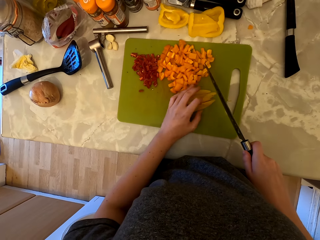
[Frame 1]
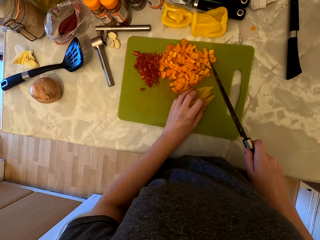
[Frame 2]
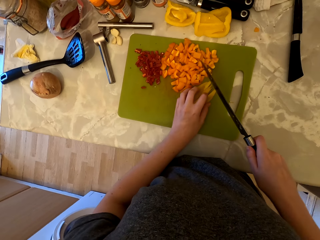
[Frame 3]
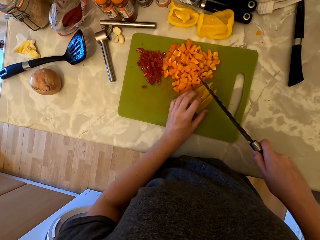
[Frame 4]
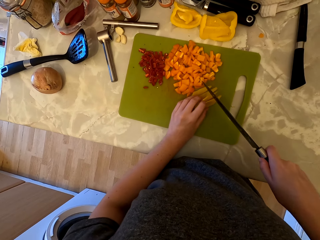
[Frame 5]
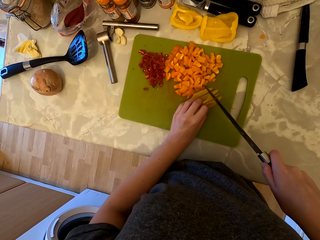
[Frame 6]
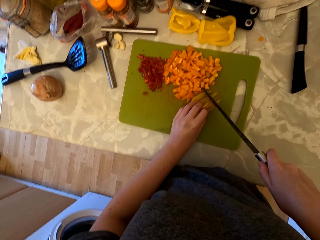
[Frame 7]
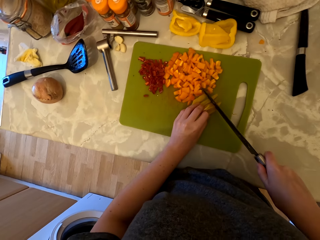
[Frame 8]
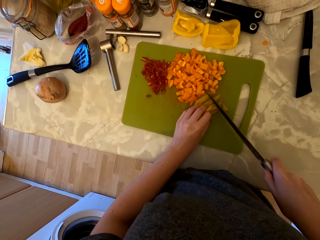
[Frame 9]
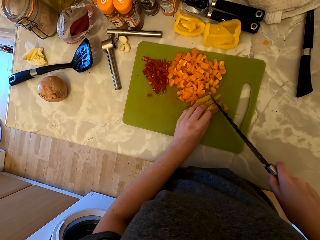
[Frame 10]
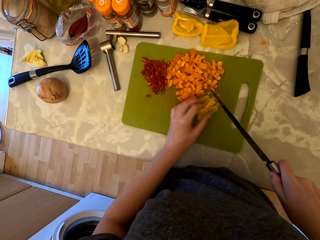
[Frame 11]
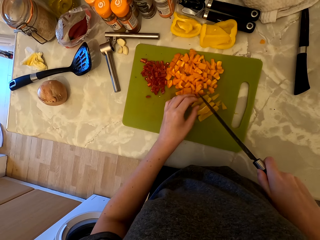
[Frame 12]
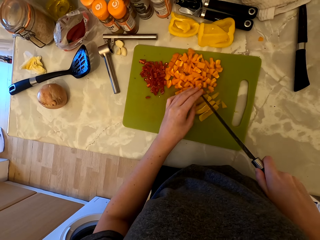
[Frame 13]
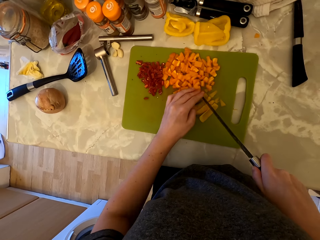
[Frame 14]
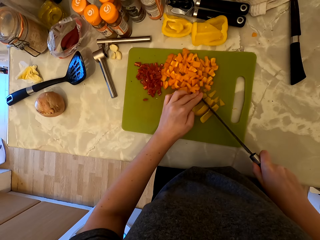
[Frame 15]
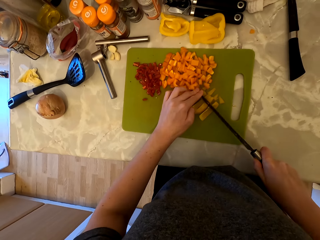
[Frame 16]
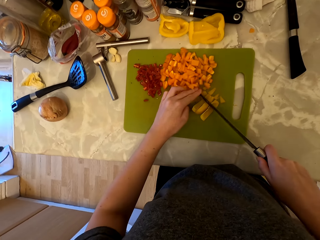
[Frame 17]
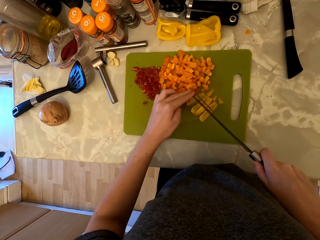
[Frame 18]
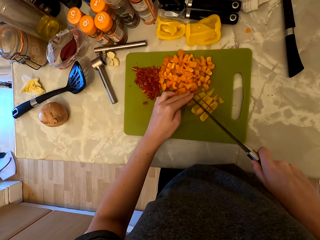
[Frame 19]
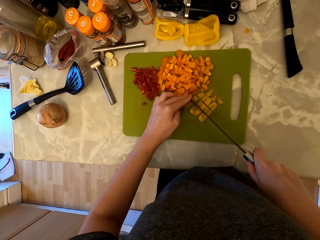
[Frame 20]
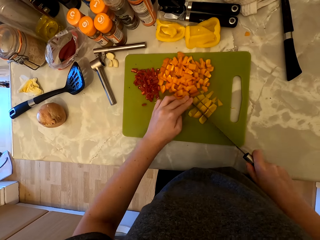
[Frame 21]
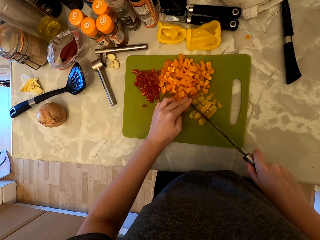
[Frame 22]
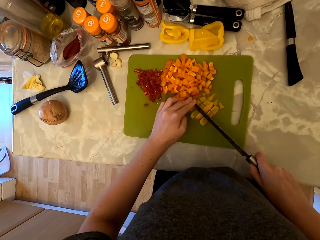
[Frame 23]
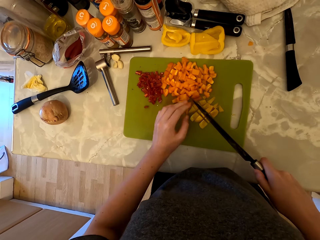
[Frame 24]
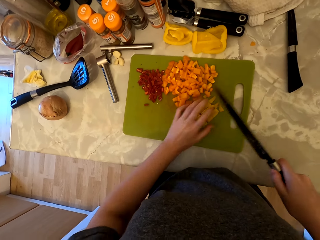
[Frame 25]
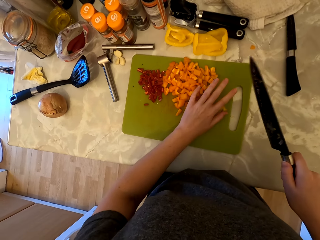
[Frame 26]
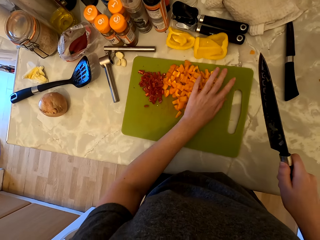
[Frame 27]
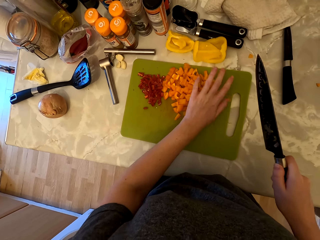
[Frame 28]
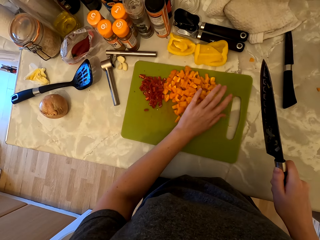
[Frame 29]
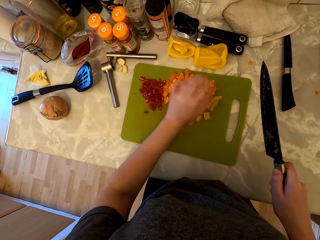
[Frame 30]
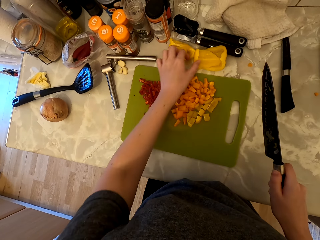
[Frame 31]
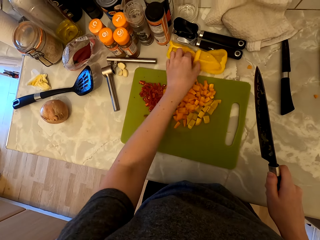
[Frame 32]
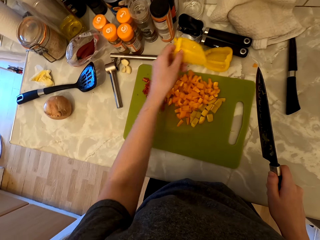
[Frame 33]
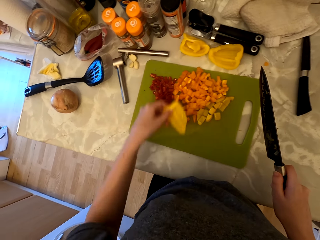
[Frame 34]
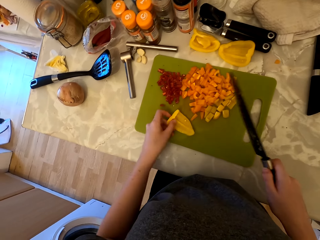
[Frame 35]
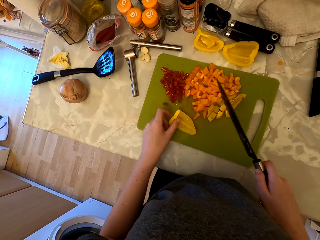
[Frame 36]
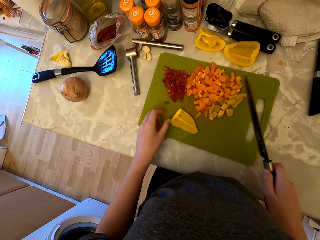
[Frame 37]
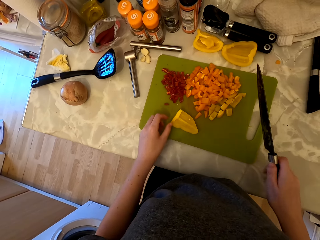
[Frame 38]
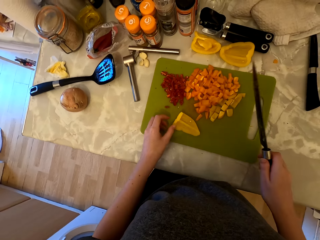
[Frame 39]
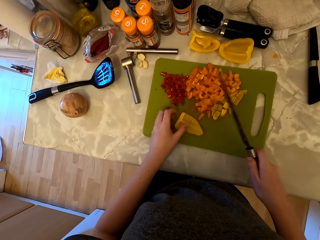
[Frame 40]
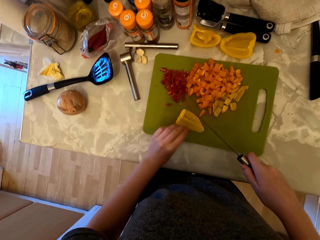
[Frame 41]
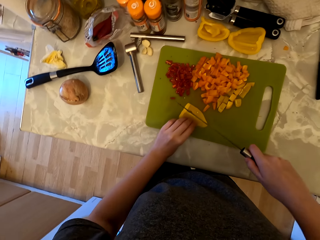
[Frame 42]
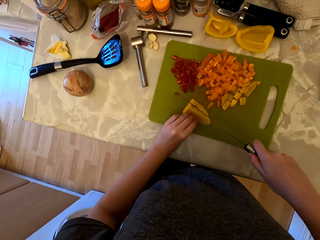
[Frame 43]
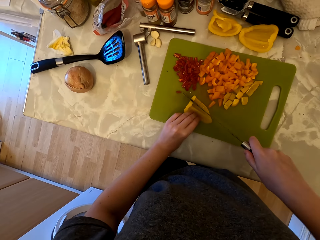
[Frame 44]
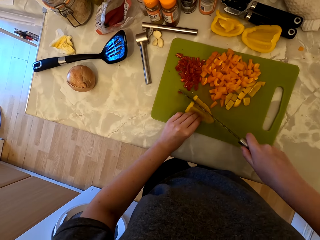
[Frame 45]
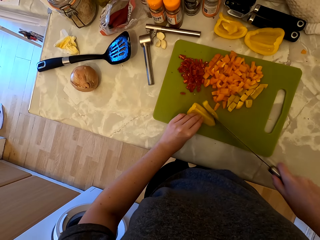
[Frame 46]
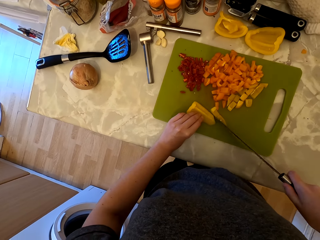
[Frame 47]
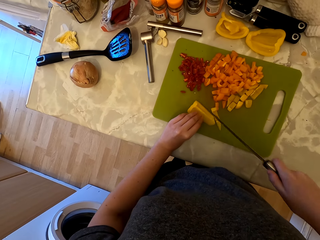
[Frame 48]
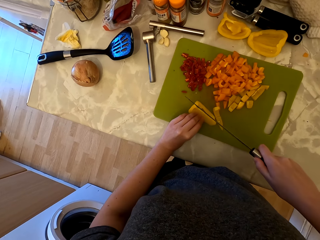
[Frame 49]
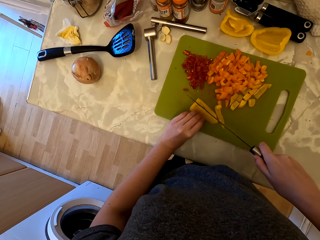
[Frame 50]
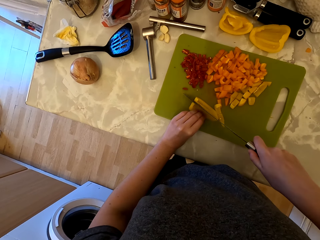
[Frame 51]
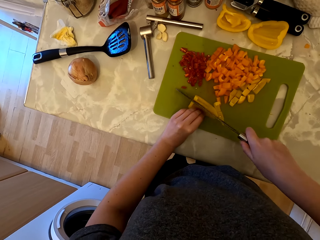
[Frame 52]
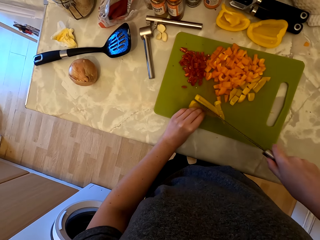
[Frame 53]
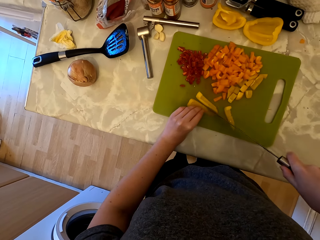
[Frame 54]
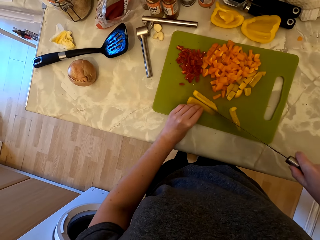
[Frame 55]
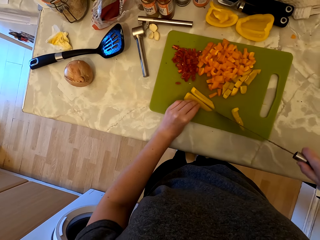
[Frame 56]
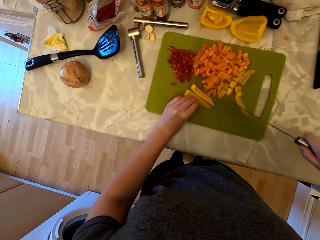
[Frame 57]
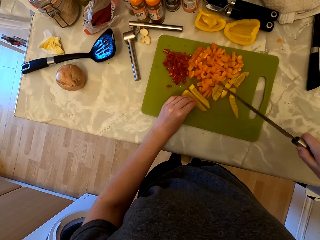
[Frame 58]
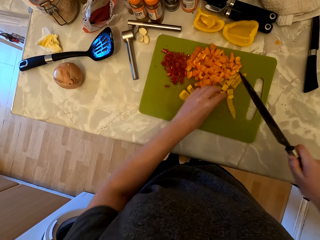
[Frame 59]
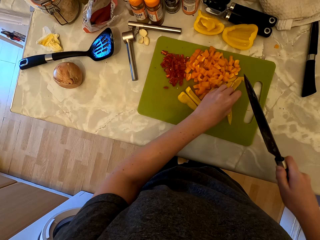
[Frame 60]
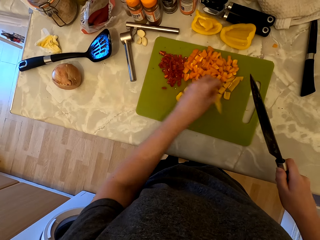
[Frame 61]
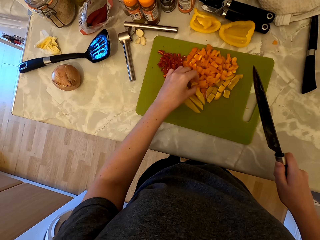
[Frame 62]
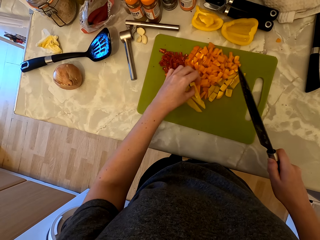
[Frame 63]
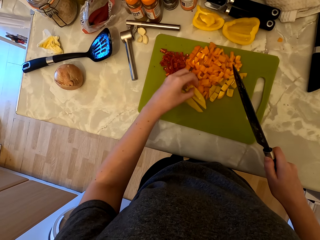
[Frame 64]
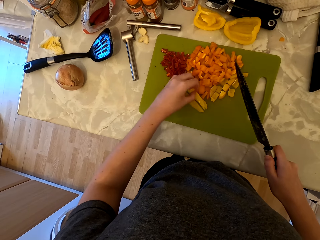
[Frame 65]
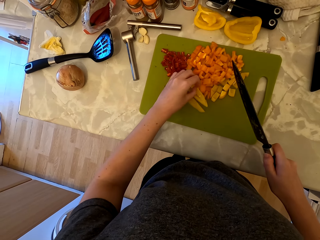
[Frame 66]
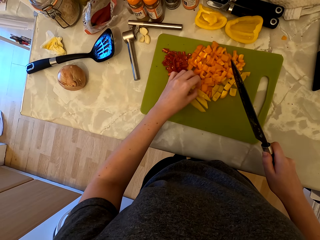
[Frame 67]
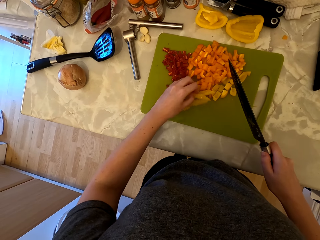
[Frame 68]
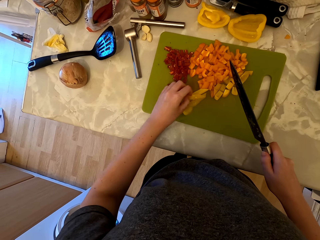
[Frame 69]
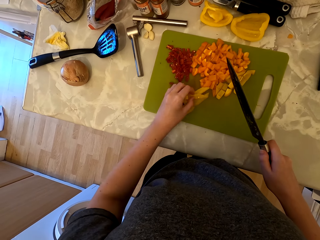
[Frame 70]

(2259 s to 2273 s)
The camera wearer cuts the bell pepper into pieces with the knife. They hold the knife with both hands and cut the bell pepper into pieces with the knife. They put aside the pieces of bell peppers. They pick the bell pepper on the countertop, place the bell pepper on the chopping board, and cut the bell pepper with the knife. They pick the bell pepper on the chopping board.

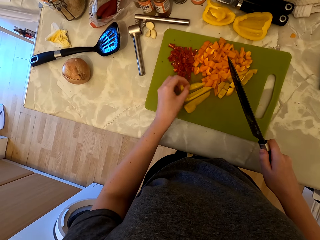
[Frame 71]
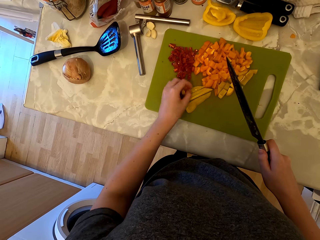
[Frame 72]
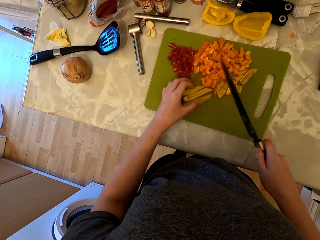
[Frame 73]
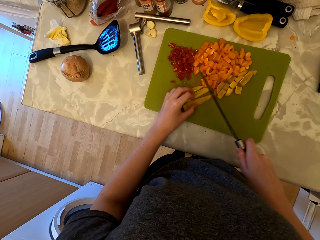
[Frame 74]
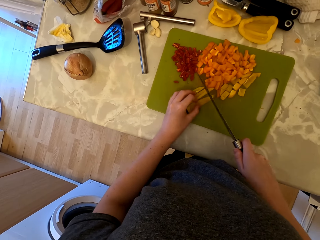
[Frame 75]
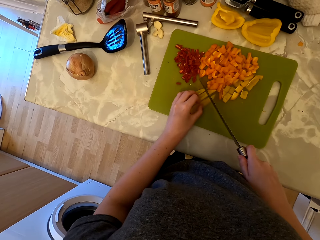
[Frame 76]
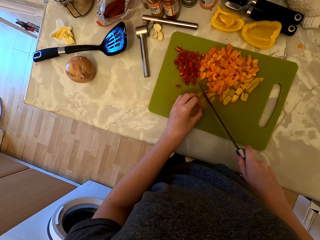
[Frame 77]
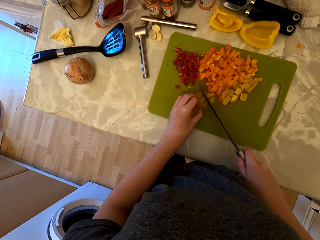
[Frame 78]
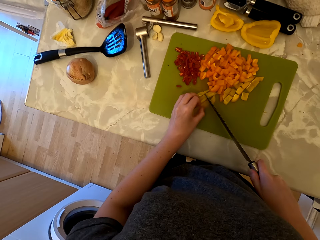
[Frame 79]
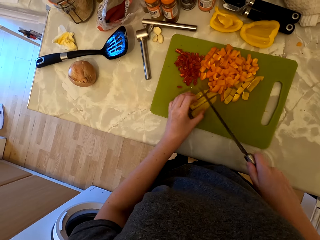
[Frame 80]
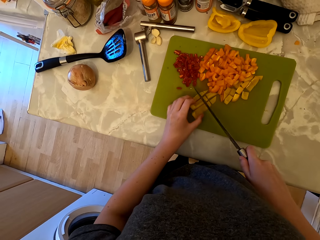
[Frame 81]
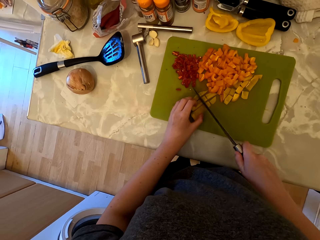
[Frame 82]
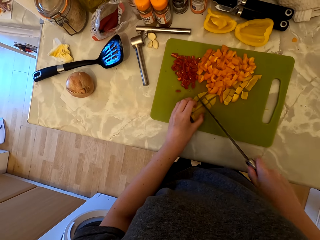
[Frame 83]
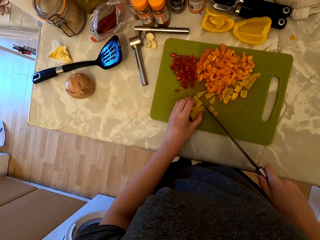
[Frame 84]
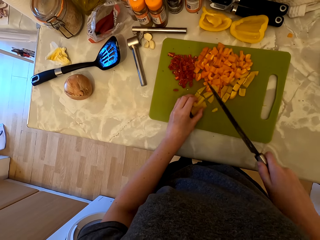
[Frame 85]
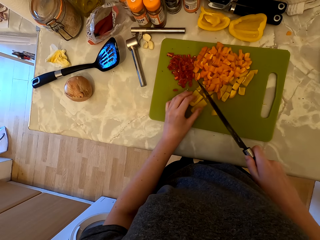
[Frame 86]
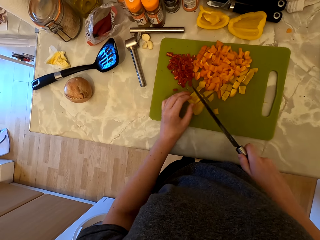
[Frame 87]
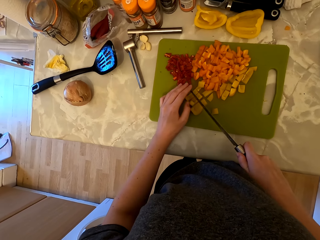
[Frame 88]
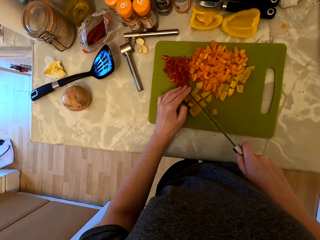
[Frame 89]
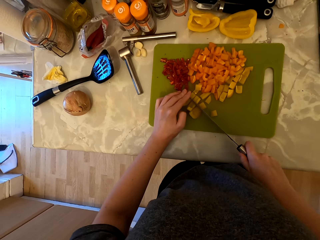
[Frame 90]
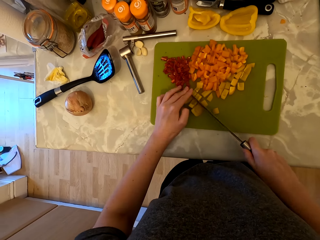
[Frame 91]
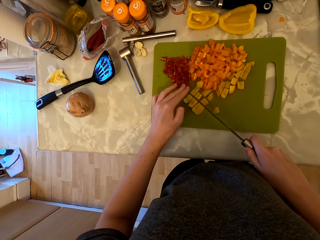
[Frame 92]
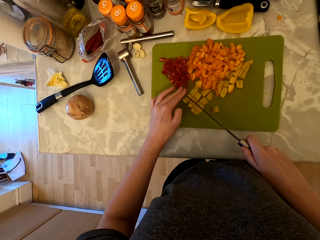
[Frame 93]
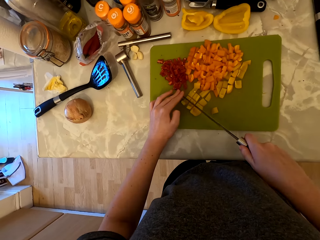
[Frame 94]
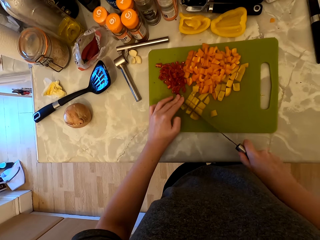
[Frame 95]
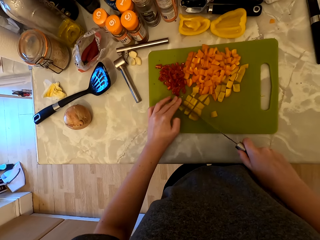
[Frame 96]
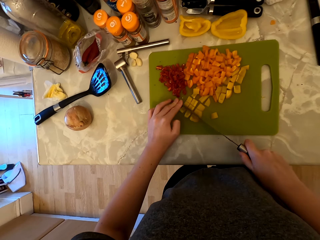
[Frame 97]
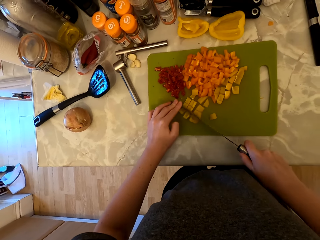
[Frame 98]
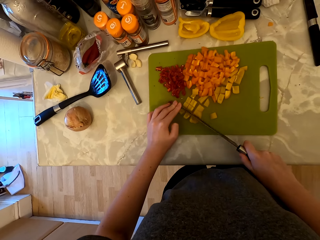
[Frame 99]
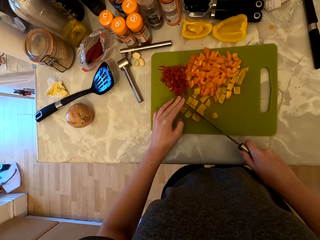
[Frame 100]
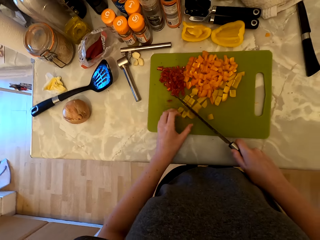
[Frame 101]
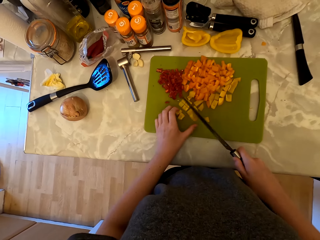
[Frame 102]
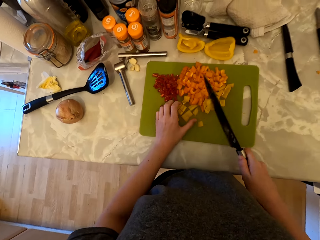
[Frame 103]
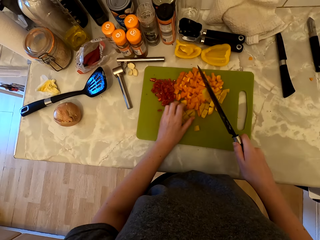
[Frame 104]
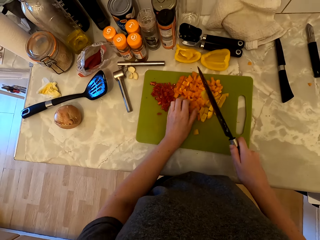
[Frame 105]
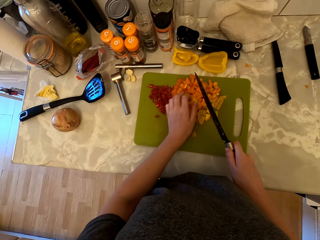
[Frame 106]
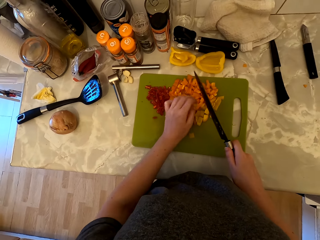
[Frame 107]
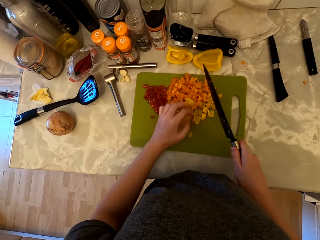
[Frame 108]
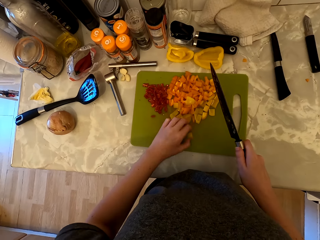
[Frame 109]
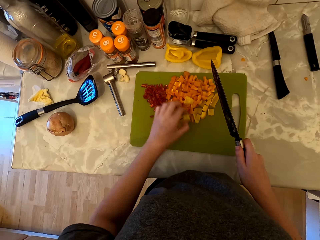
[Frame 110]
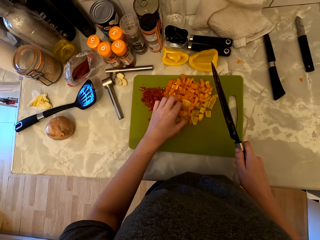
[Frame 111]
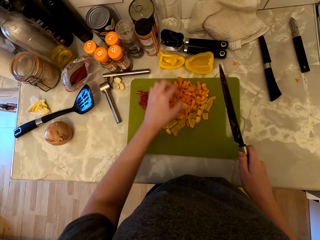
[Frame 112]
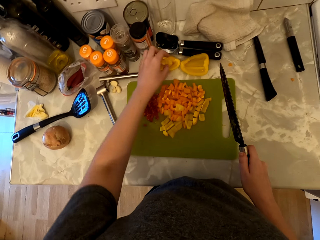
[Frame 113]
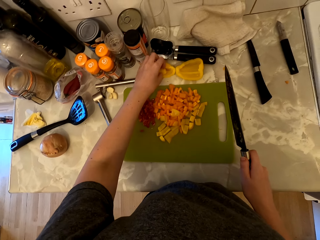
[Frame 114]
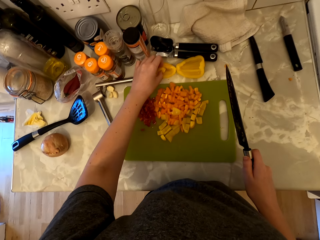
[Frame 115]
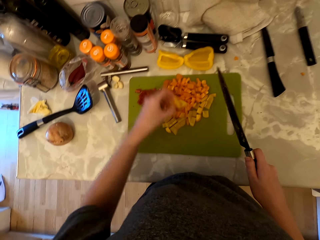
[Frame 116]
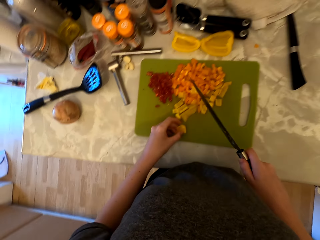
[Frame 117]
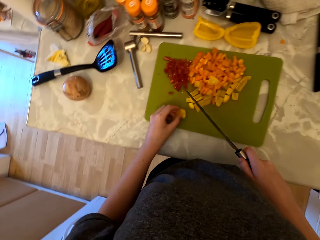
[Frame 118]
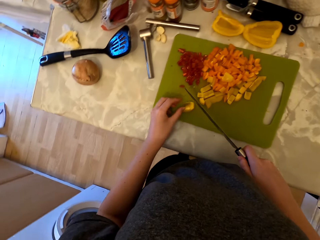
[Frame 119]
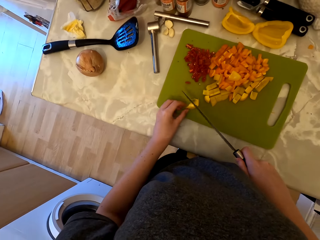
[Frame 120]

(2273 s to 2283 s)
The camera wearer cuts the bell pepper into pieces with the knife. They hold the knife with both hands and cut the bell pepper into pieces with the knife. They pick the bell pepper on the countertop and place the bell pepper on the chopping board.
